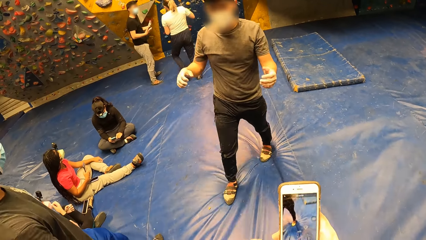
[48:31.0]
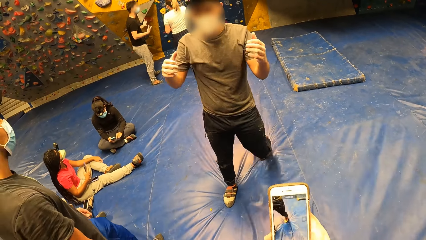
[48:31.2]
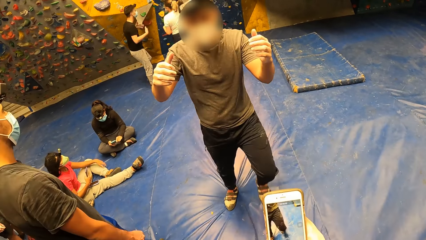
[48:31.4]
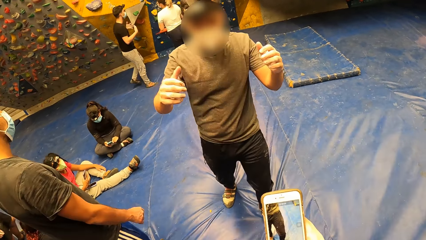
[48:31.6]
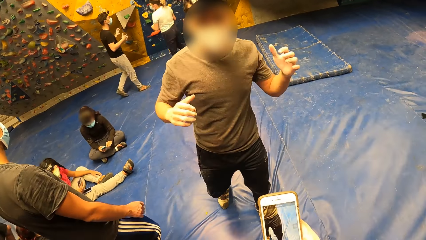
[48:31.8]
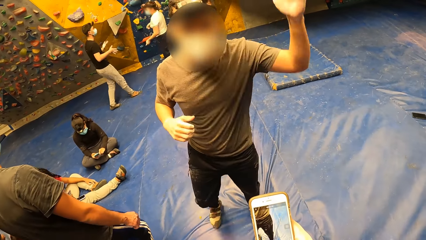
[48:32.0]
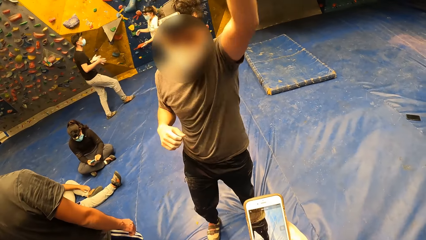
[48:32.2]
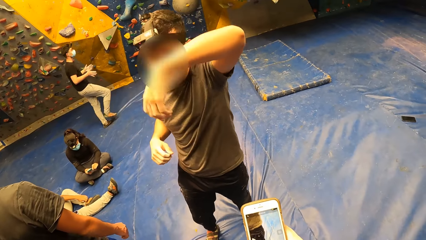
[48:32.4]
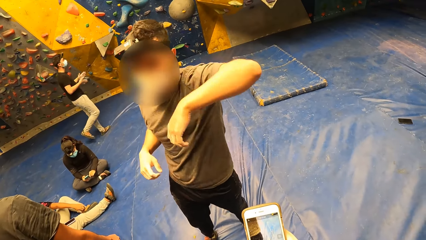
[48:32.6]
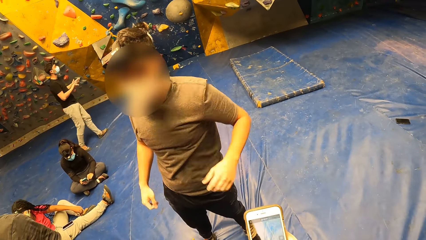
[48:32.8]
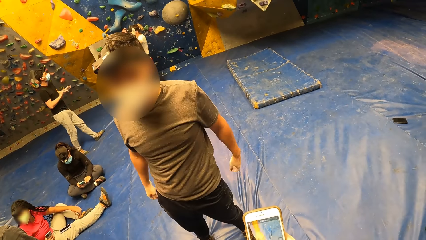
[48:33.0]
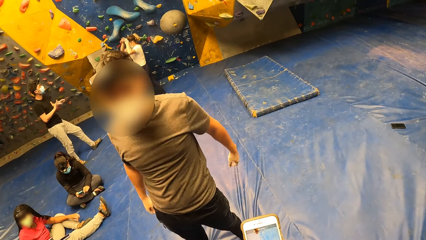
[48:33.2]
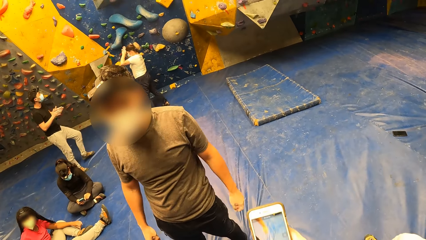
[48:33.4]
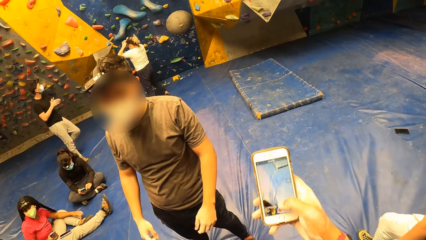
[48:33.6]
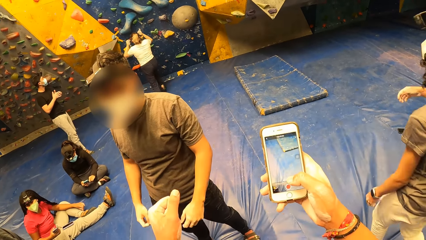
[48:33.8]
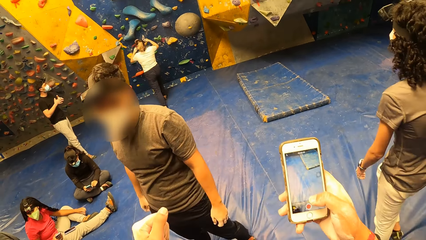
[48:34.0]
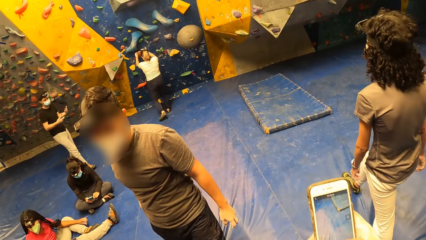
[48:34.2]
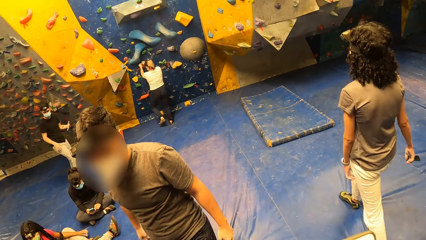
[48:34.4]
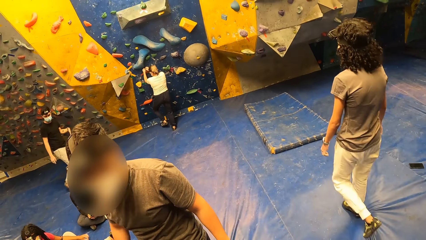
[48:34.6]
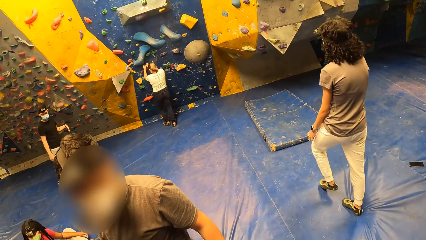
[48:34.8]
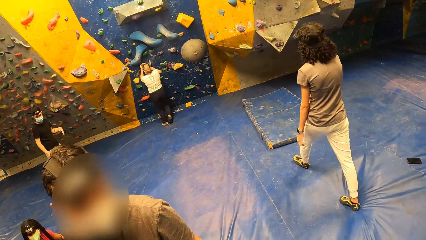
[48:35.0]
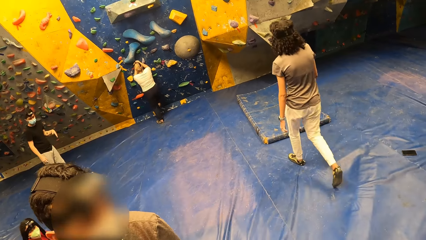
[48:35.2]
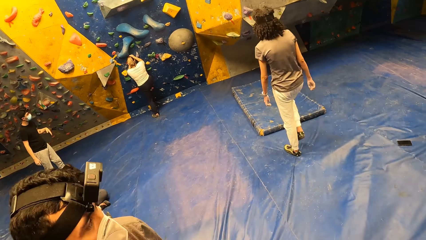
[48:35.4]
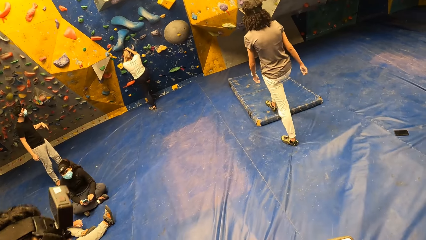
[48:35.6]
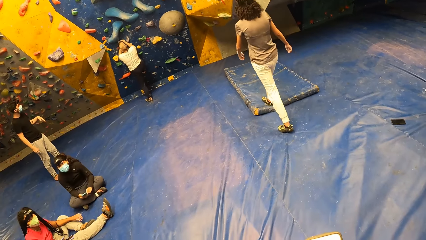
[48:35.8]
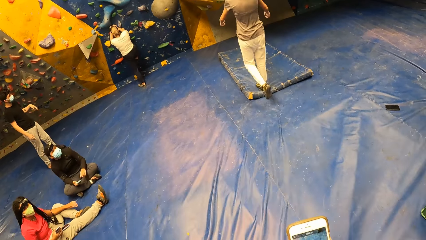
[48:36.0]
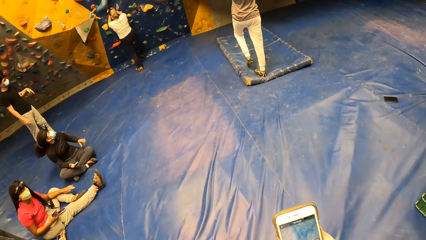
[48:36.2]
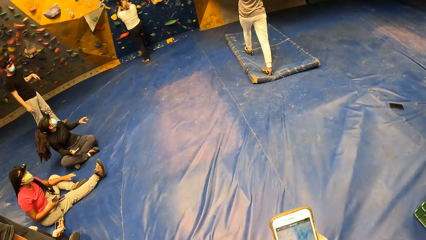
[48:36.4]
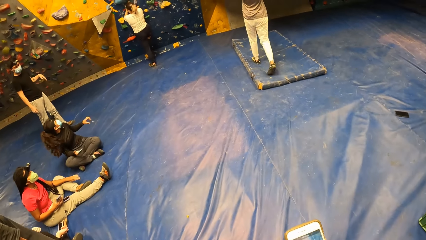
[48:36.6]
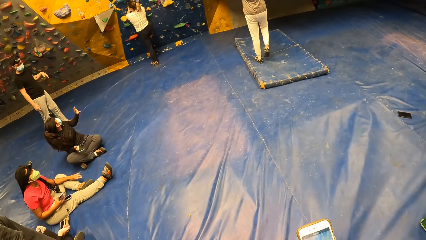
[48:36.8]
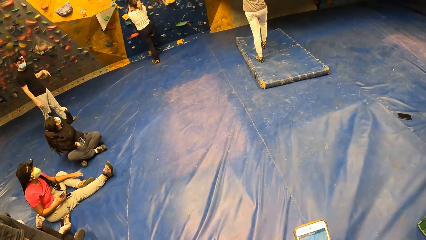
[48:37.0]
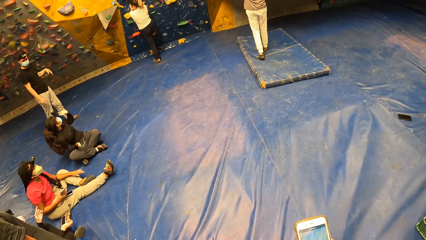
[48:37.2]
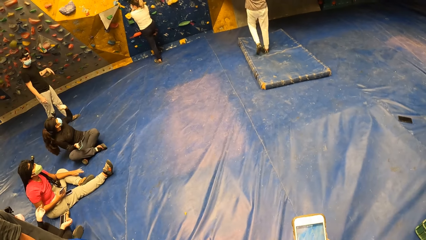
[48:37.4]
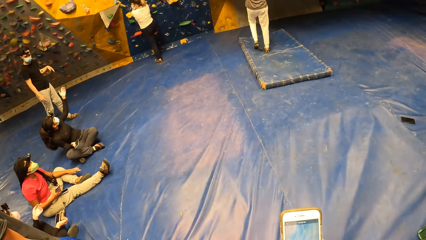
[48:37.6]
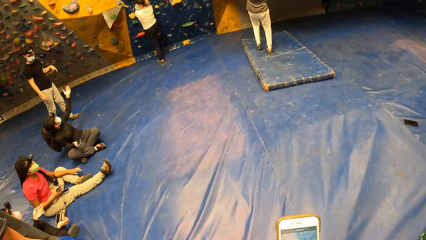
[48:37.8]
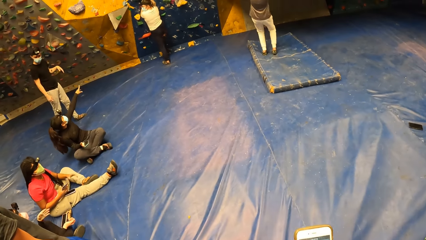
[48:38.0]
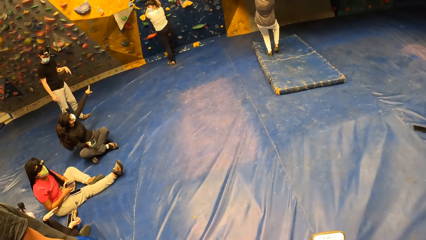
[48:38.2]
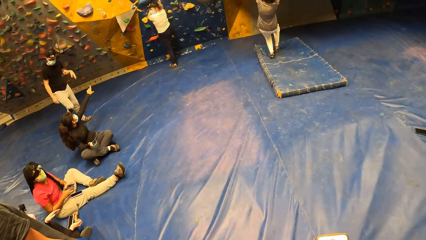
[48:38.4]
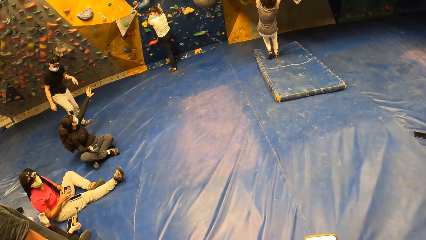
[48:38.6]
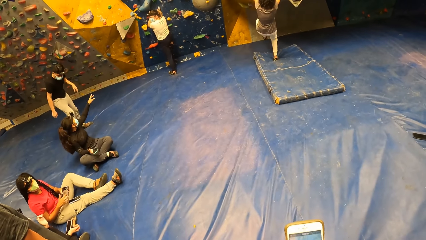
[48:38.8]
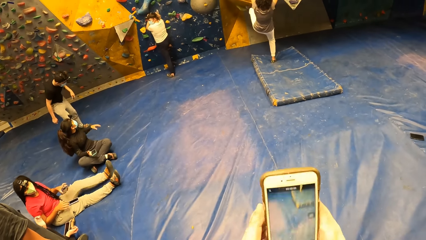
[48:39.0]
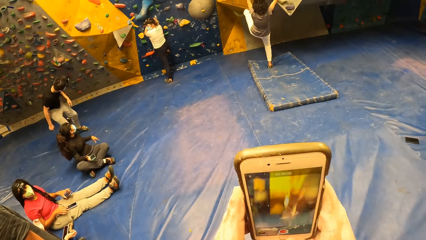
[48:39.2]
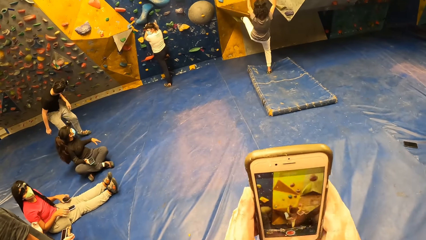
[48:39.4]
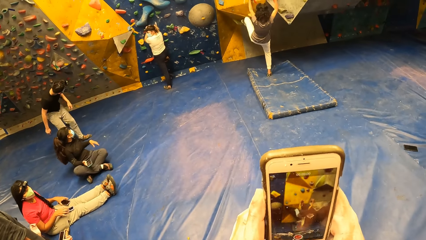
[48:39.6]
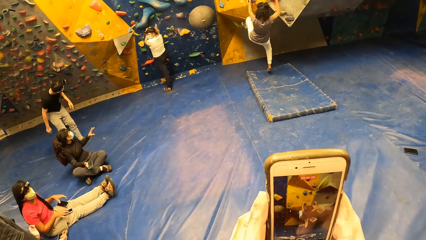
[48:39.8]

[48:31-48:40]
A man moves towards the camera wearer. Another man interacts with the camera wearer. The first man lifts his hand. A woman adjusts a camera on her head with both hands. The camera wearer lifts a phone. Another woman walks towards the bouldering wall. The first woman puts both hands on a climb hold on the bouldering wall. A third woman interacts with a third man and the first woman. The second woman climbs the bouldering wall.

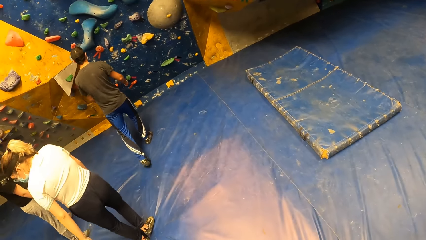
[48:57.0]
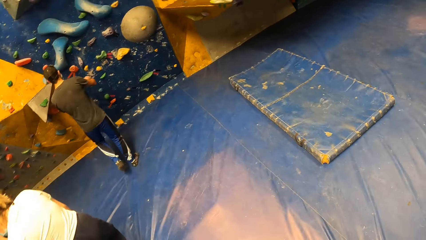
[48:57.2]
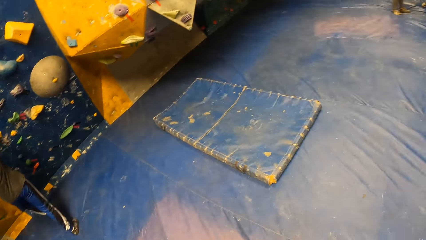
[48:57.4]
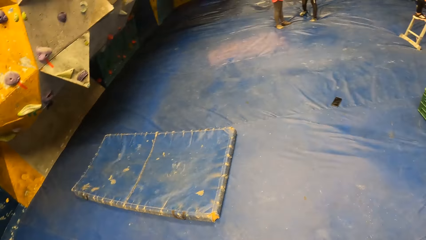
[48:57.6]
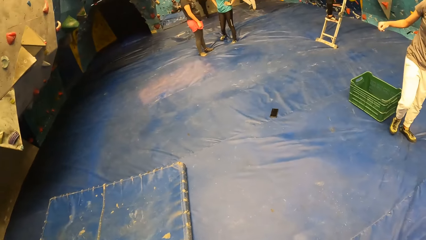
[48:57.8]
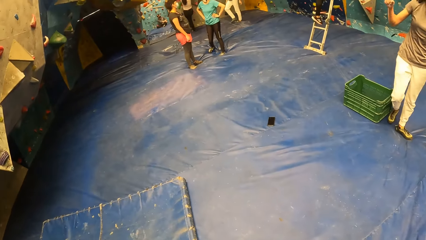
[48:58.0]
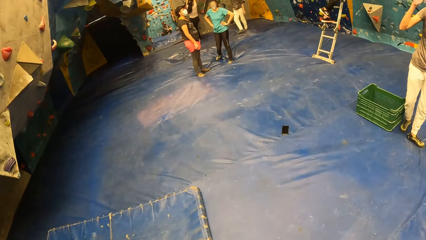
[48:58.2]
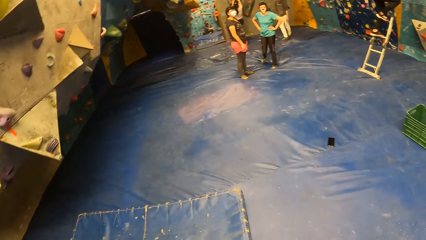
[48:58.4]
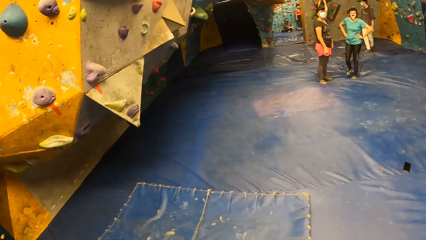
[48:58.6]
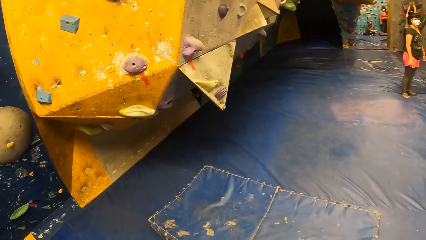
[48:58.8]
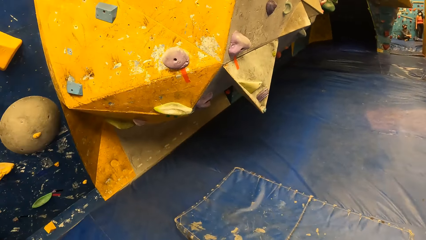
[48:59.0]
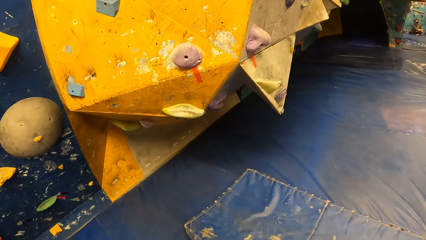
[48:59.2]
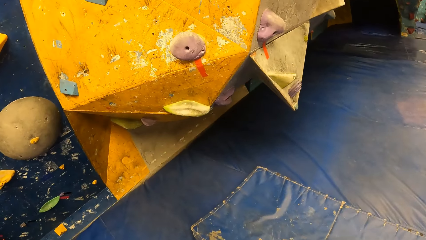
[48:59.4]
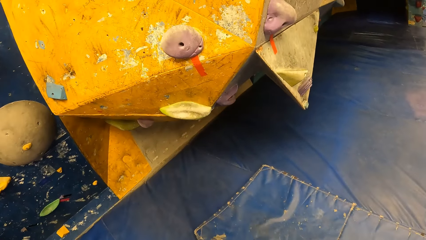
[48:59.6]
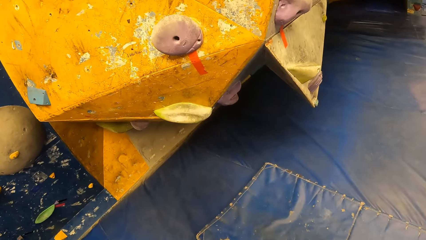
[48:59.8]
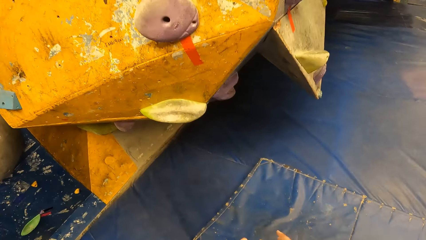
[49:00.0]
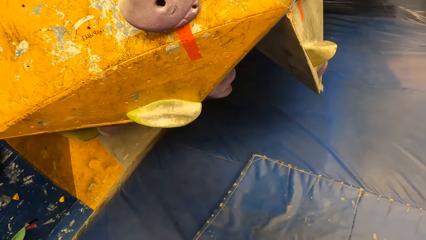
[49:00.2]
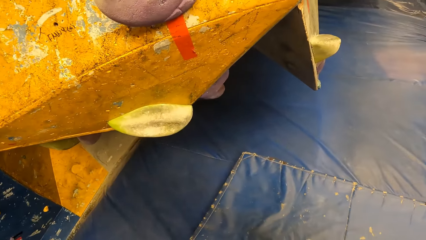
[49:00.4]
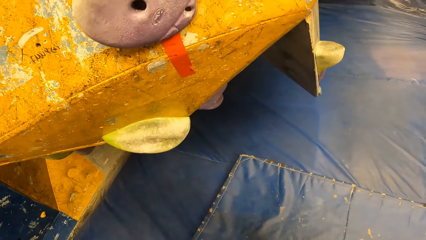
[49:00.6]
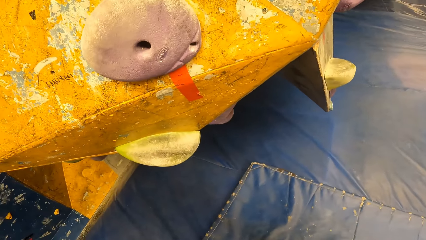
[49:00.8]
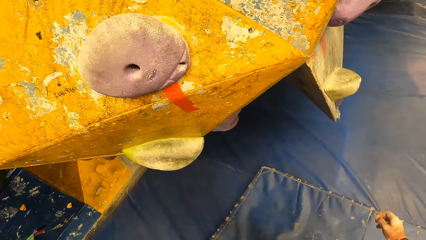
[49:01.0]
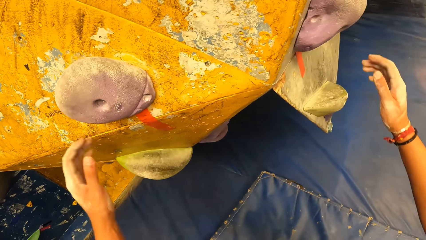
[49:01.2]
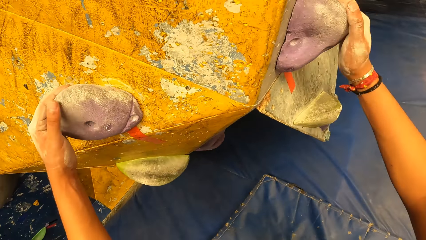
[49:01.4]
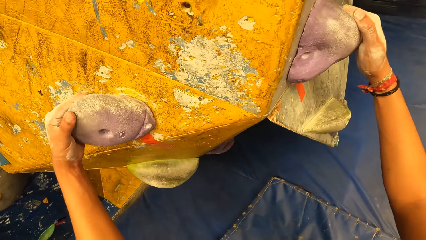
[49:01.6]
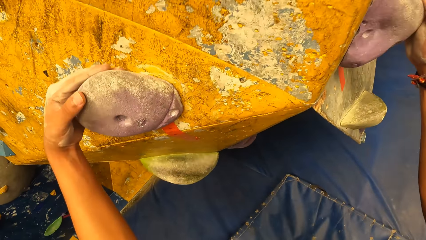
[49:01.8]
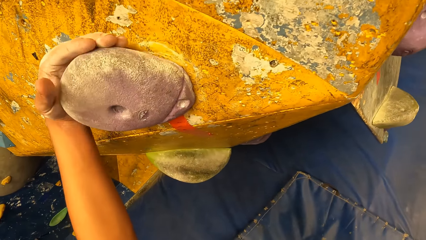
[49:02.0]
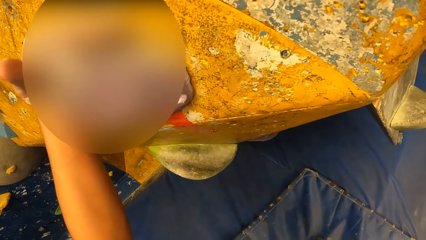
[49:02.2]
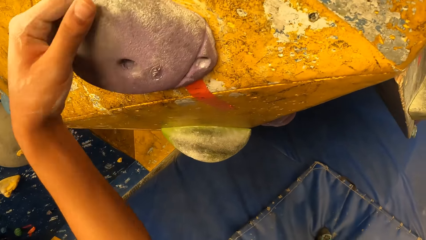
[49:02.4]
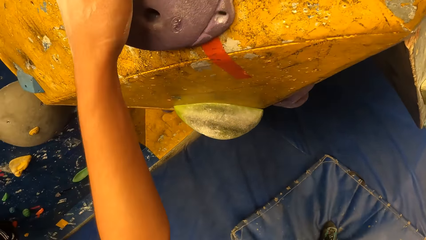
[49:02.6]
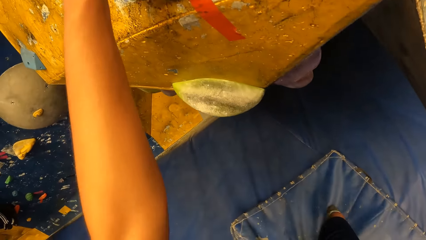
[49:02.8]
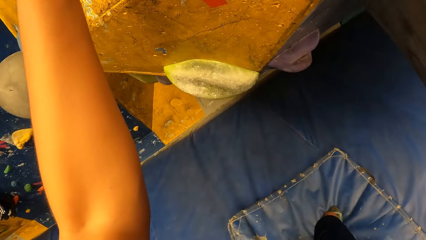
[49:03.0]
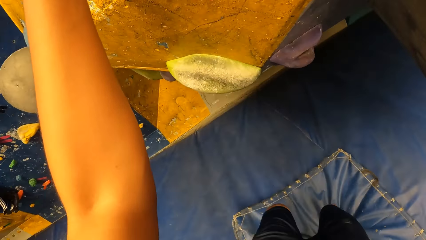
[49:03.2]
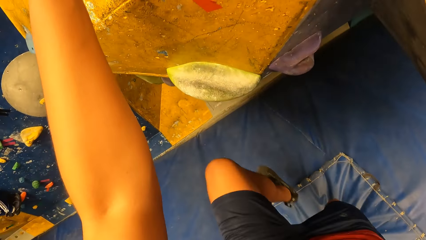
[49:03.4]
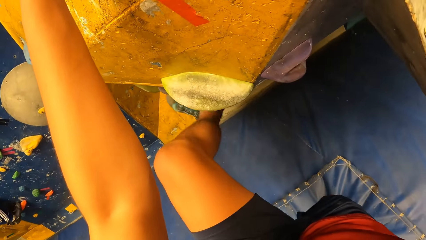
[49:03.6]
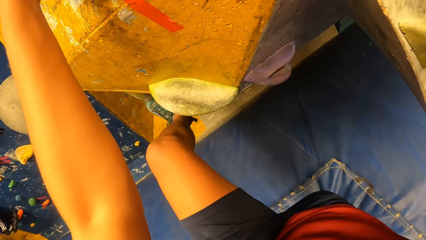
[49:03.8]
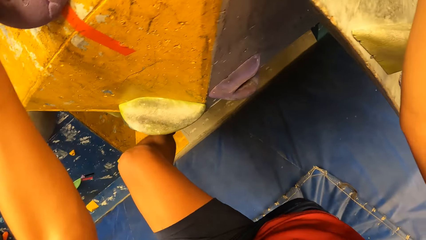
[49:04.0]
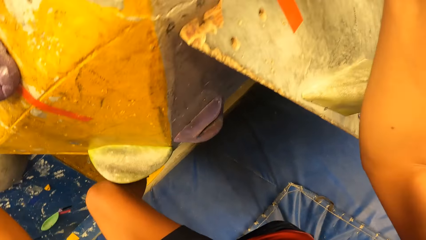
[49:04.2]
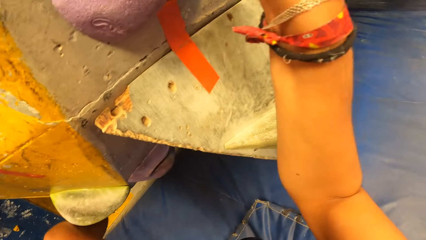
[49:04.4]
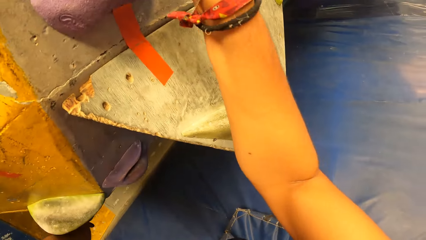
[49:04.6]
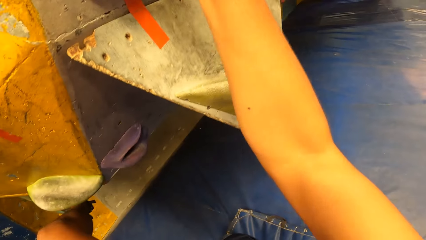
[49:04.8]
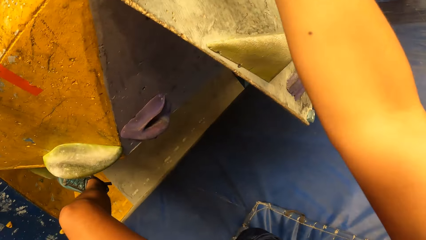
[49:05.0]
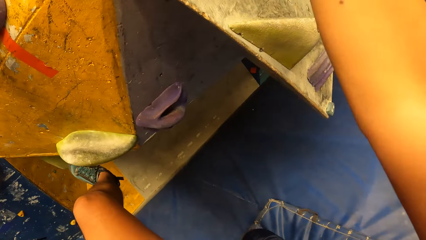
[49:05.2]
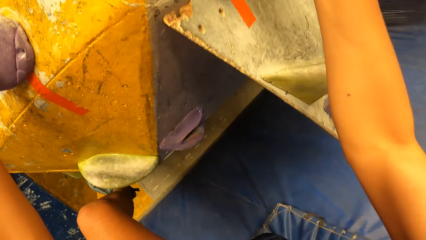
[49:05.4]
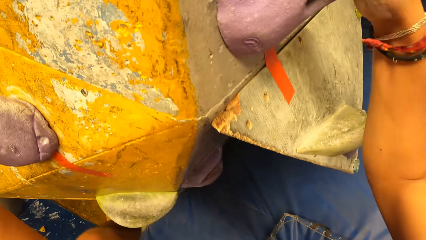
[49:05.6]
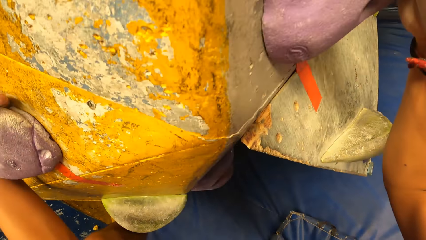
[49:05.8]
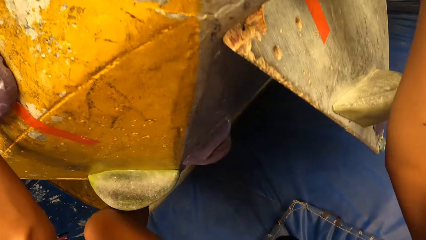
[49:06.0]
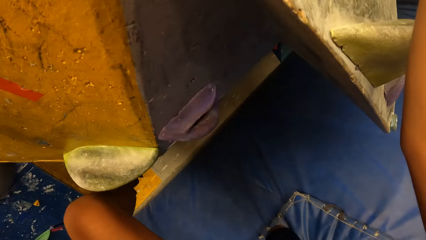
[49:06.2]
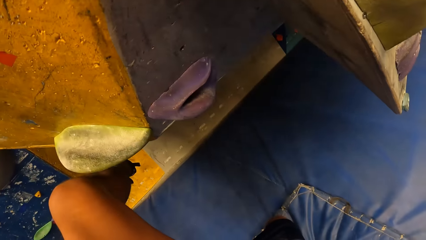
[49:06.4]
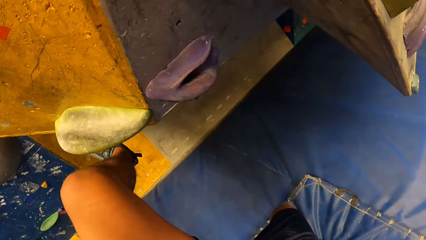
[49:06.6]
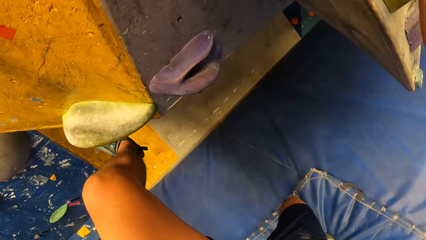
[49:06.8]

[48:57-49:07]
A man moves towards the wall. The camera wearer looks around the room. He moves towards the wall. He places both hands on climb holds on the bouldering wall. He places his left leg on a sloper on the bouldering wall. He climbs on the wall.
